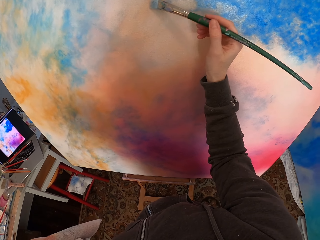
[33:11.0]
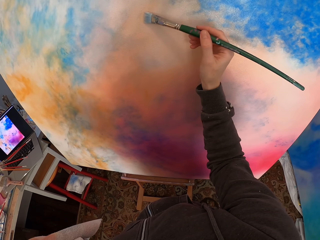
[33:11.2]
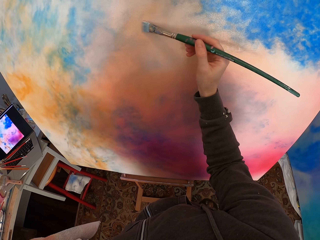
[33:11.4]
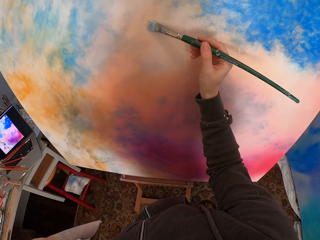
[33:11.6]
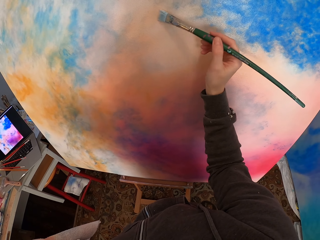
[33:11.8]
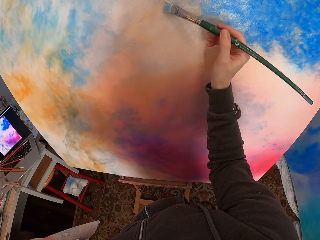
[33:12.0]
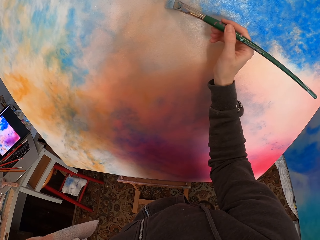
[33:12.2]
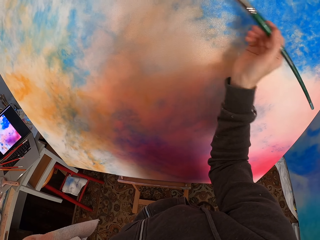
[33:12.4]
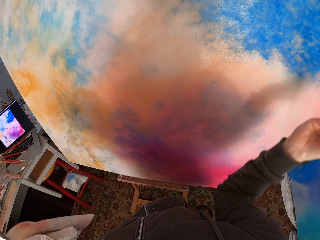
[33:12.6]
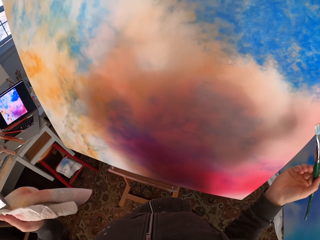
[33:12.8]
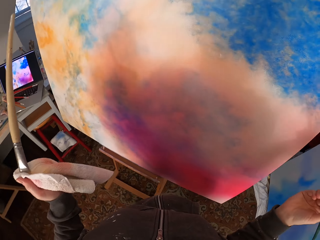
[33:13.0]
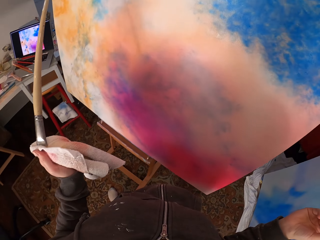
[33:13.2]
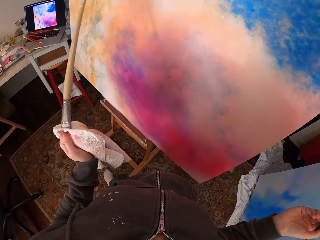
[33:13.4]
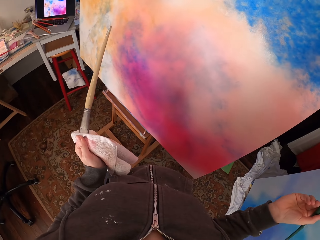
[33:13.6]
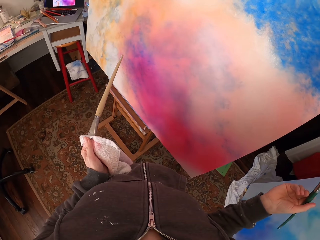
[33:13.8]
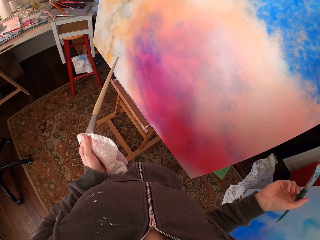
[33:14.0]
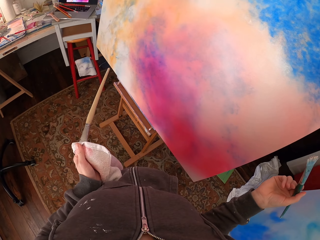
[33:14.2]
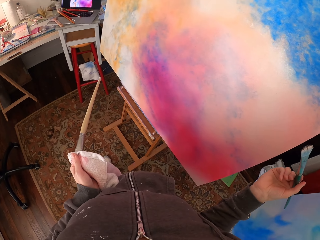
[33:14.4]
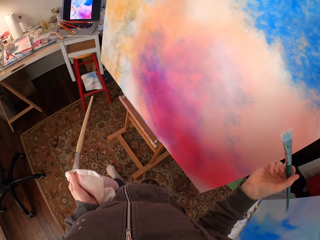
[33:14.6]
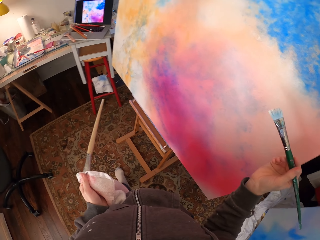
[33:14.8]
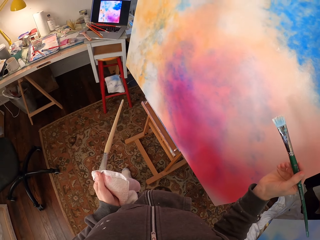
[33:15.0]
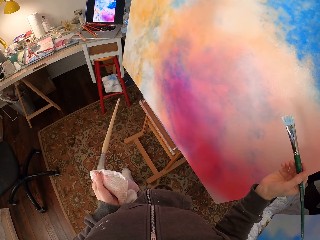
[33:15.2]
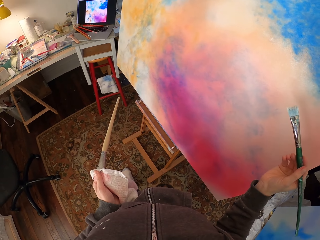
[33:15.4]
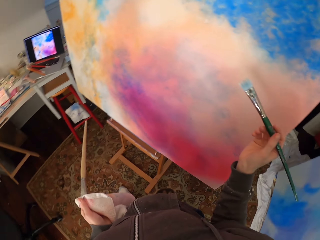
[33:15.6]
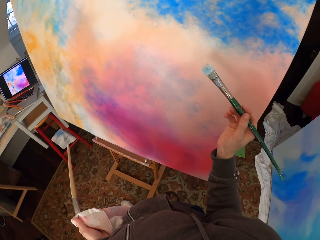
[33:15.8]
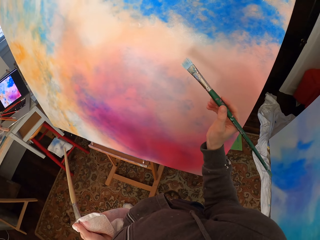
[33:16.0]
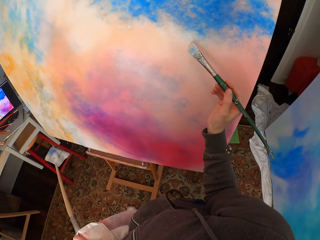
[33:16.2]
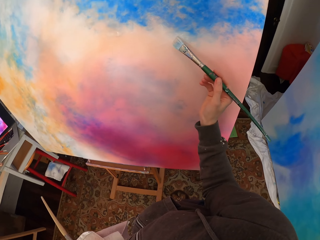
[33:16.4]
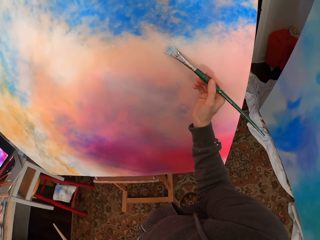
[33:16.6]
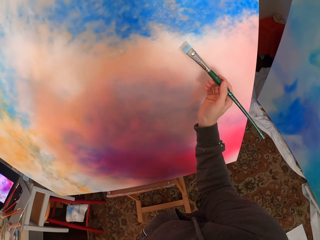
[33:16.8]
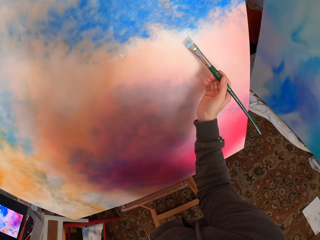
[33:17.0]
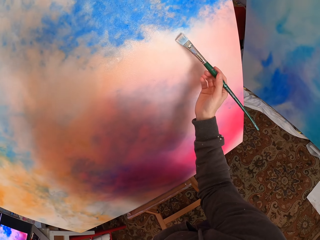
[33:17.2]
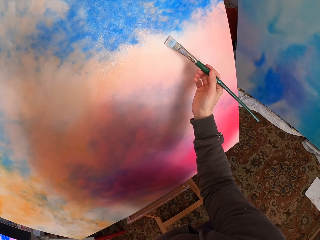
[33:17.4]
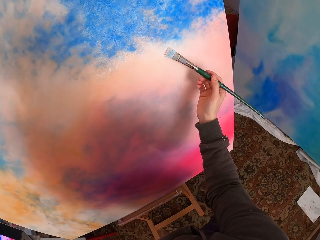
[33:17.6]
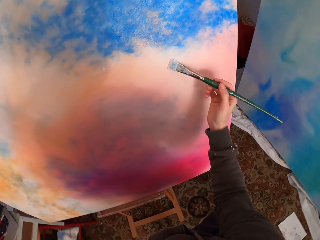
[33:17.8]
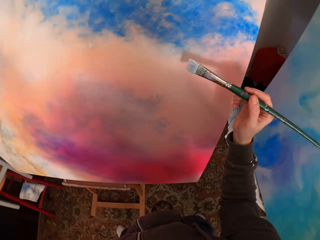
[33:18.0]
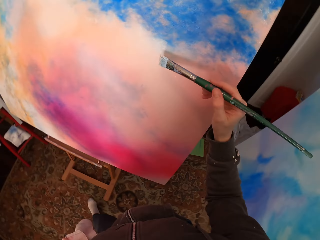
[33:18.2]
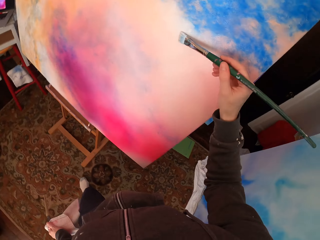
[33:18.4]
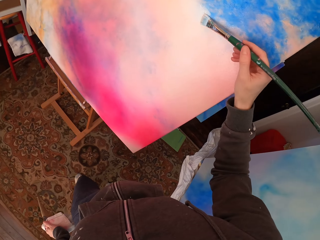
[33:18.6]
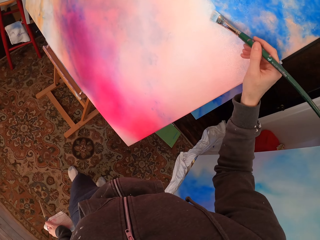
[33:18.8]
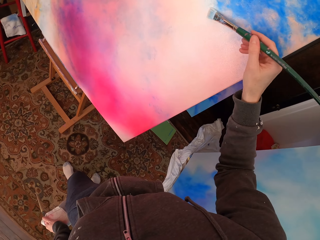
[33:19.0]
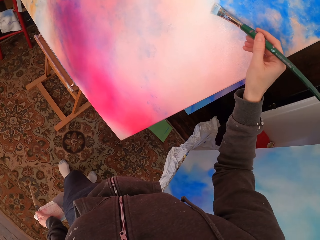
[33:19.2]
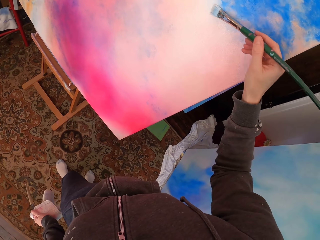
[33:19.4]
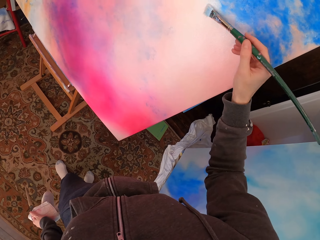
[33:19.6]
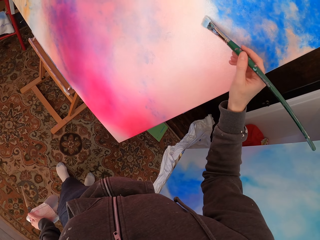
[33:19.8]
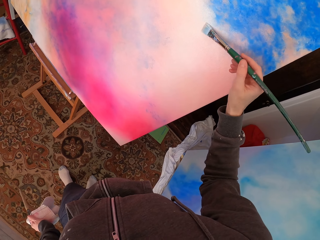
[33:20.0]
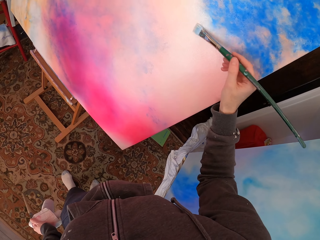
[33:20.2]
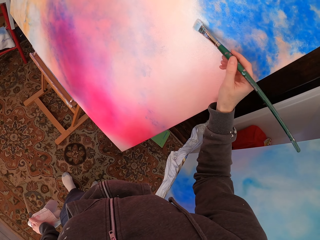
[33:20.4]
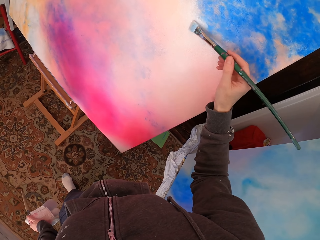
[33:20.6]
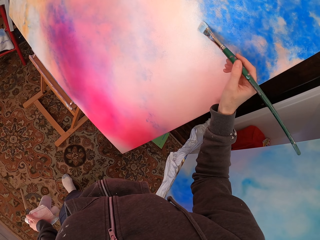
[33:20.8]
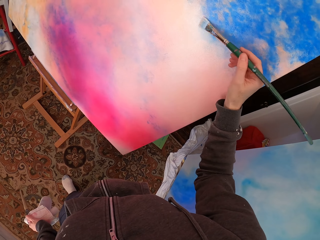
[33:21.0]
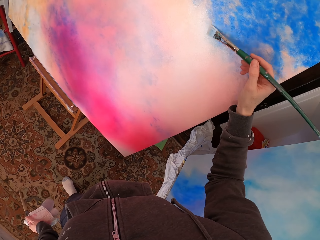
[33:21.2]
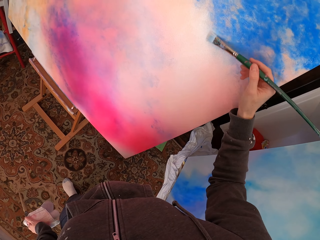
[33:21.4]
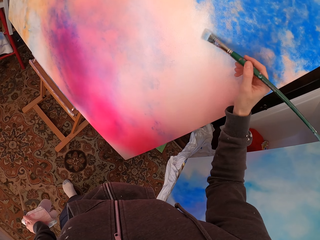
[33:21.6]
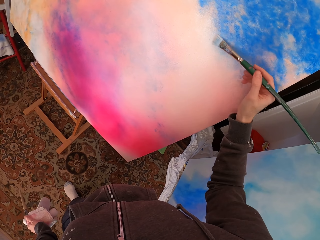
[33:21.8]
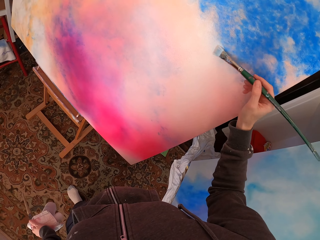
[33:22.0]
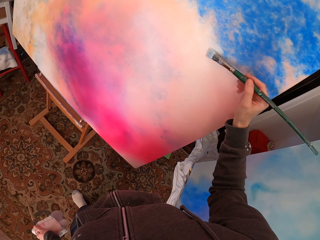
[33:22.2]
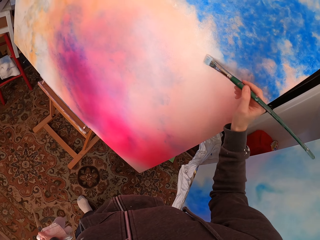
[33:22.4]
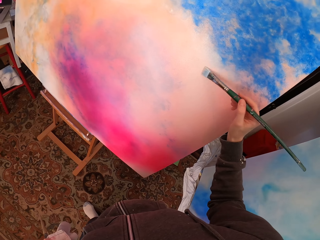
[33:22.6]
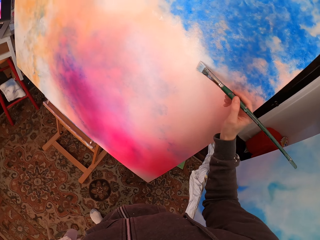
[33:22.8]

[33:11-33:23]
The camera wearer moves beside the canvas. They look at the laptop. They look at the laptop again. They paint the canvas.

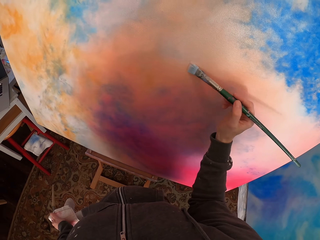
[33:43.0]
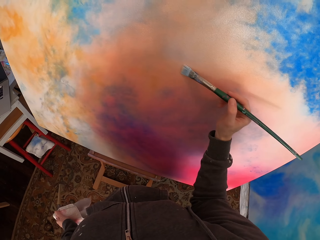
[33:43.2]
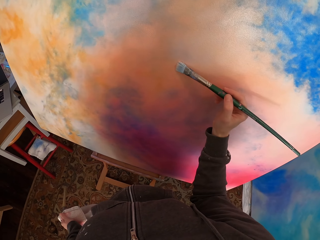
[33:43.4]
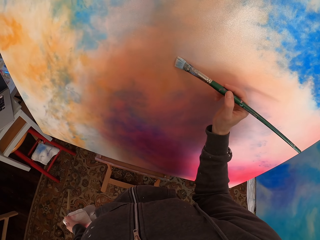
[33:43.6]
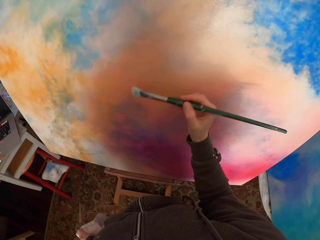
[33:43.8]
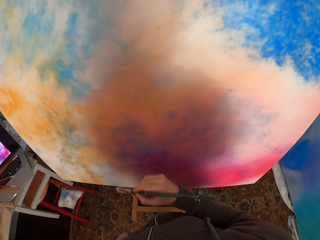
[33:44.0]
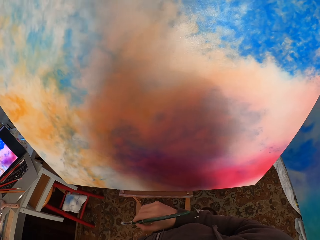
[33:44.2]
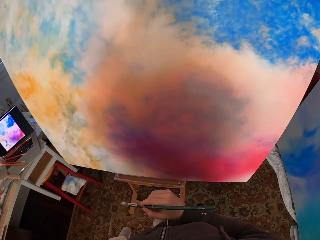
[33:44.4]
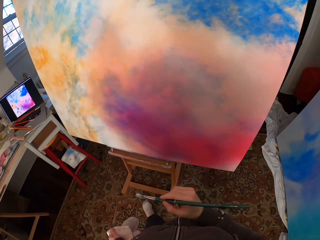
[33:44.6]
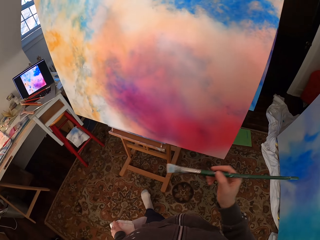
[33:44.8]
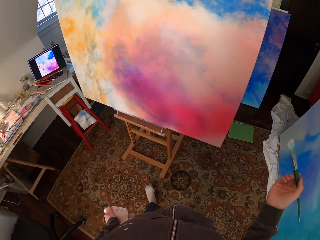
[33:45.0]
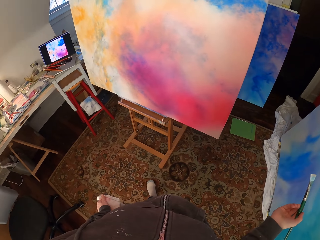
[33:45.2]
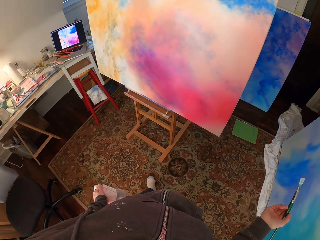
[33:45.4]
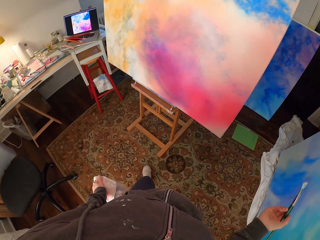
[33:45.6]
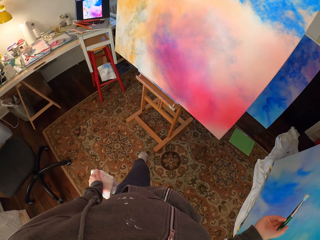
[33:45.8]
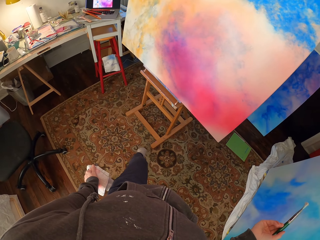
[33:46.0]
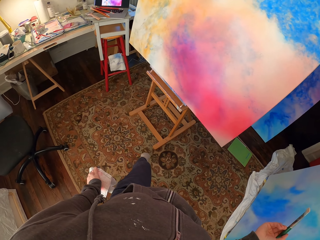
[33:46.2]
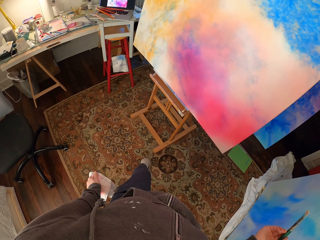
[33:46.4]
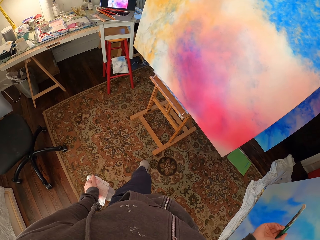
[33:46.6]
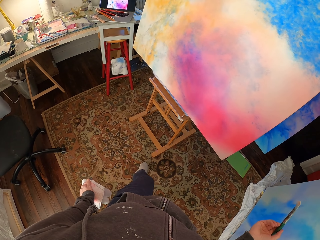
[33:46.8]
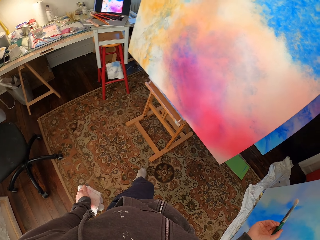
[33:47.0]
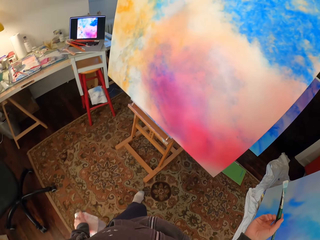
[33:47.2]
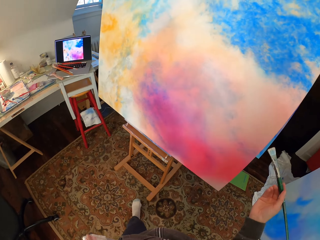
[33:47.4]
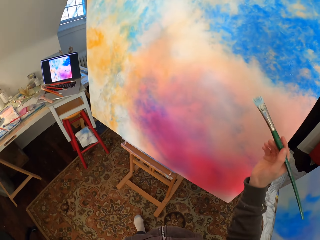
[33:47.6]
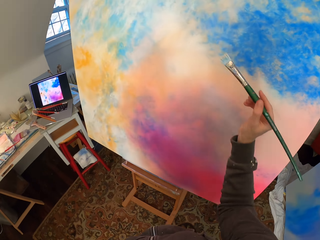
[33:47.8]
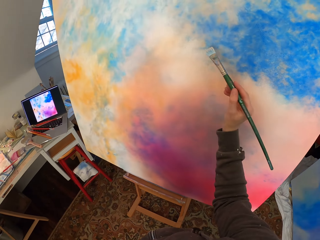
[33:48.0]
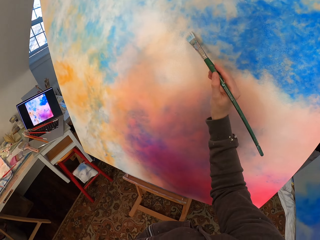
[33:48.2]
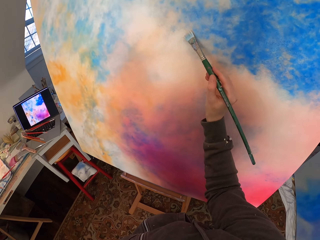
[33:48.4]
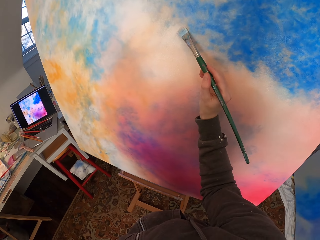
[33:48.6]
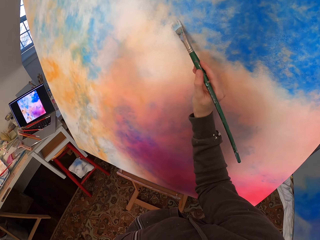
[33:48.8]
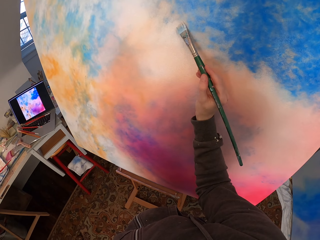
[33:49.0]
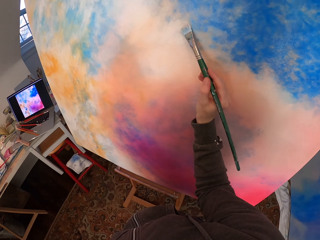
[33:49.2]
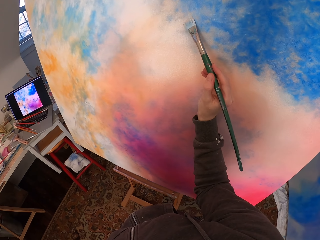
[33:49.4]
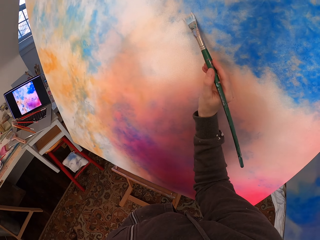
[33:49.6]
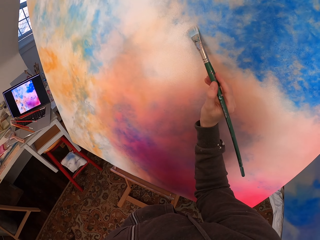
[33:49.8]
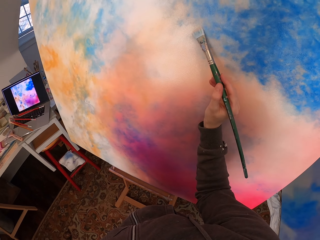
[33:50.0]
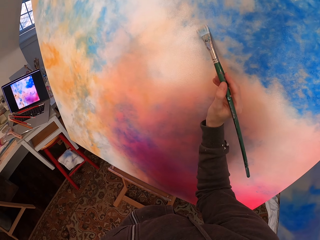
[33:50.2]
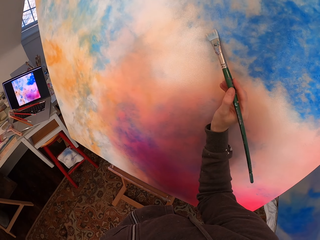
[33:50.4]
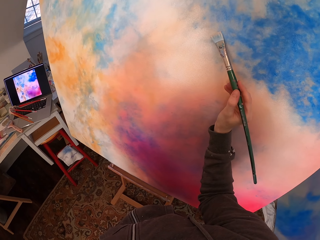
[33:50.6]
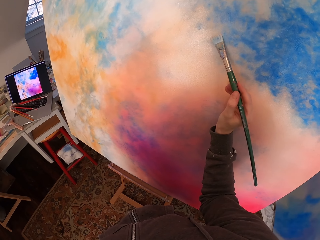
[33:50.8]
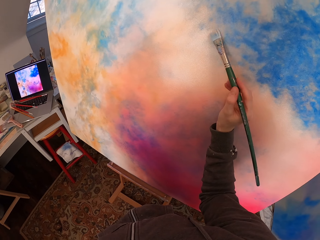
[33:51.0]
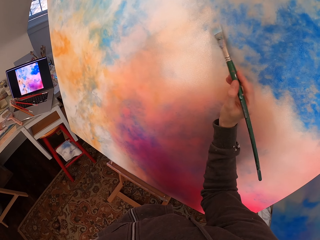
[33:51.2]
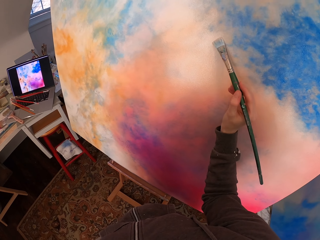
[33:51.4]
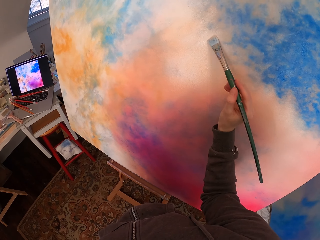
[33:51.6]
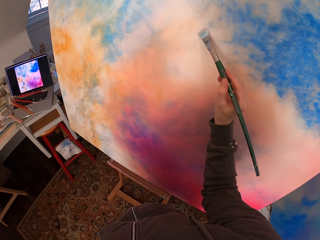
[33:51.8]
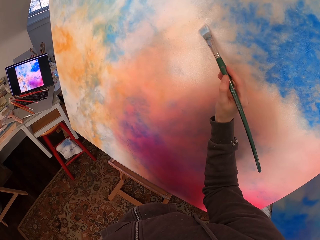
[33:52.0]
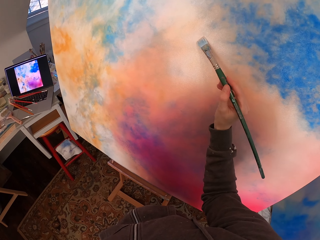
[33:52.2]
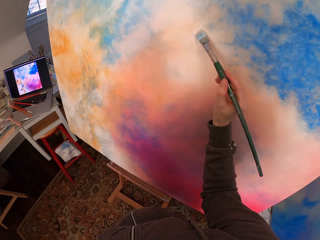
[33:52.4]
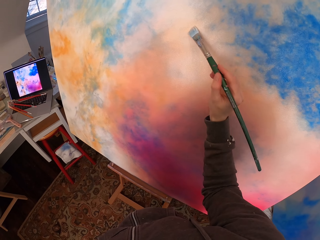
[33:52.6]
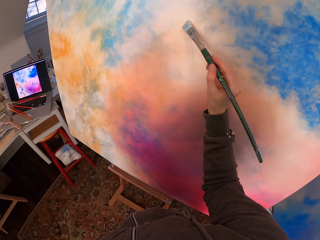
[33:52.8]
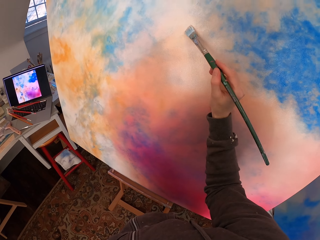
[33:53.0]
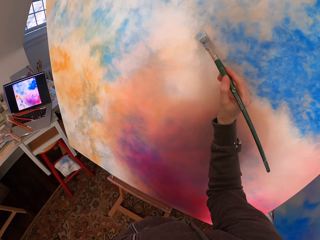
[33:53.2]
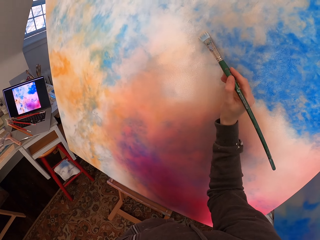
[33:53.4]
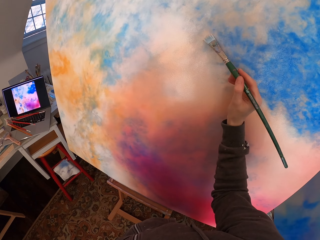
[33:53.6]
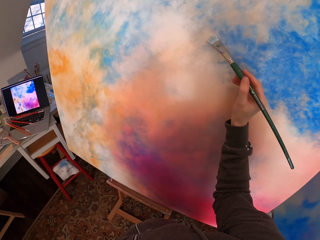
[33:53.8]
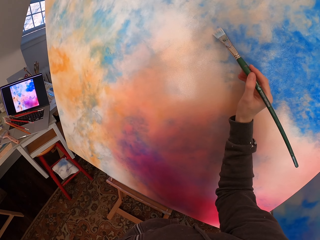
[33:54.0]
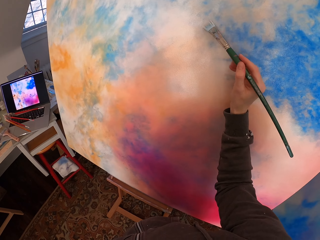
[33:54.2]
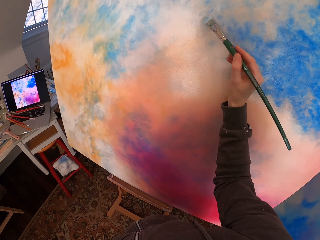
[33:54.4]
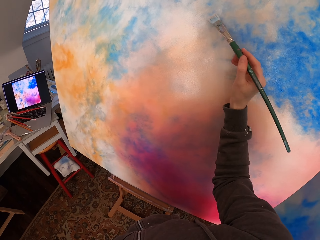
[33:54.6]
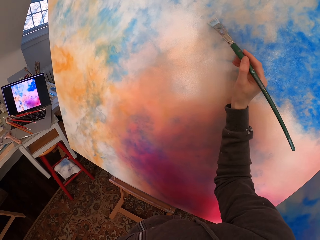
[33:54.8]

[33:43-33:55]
The camera wearer moves beside the canvas. They look at the canvas. They paint the canvas.
